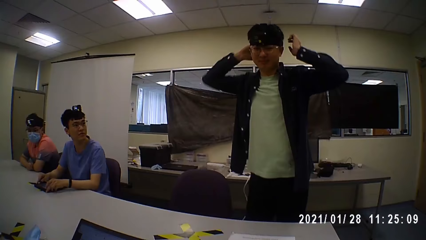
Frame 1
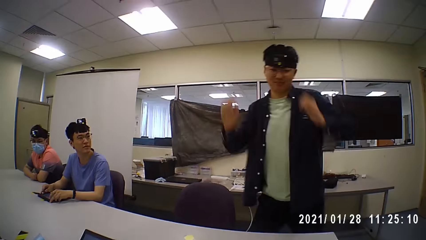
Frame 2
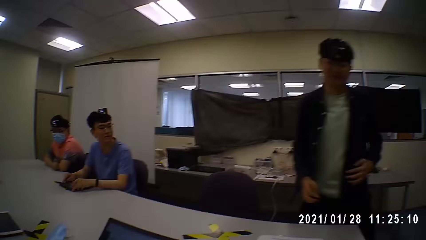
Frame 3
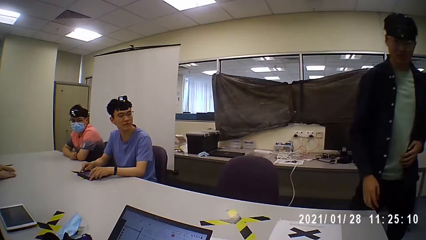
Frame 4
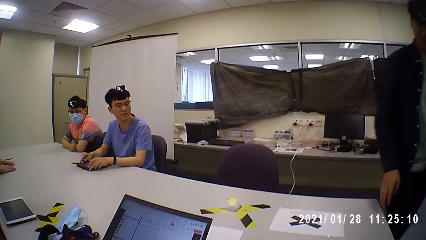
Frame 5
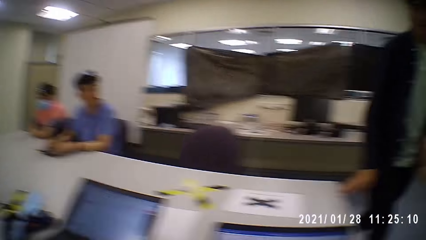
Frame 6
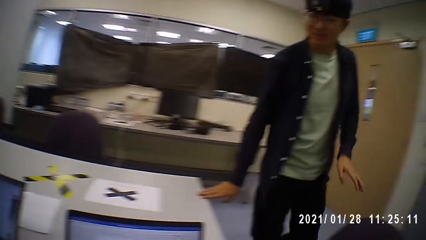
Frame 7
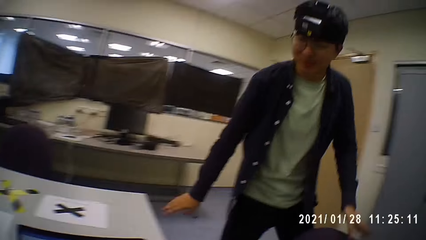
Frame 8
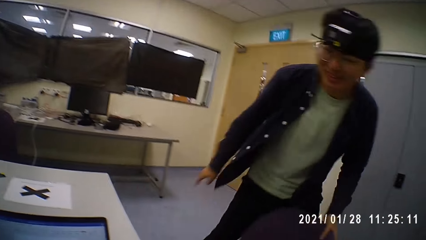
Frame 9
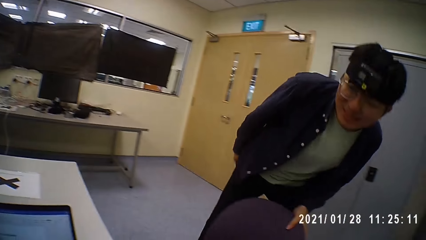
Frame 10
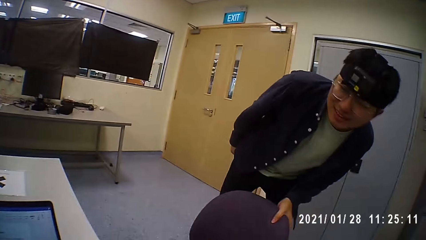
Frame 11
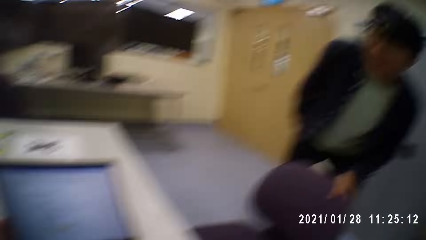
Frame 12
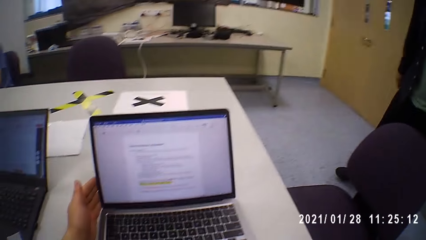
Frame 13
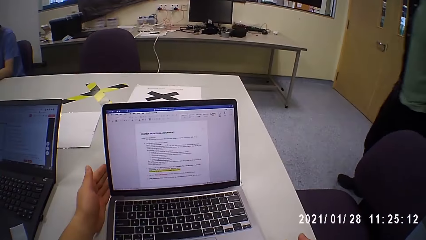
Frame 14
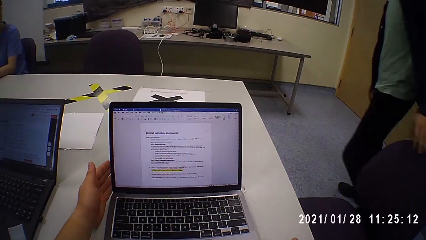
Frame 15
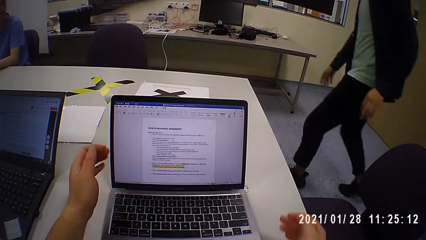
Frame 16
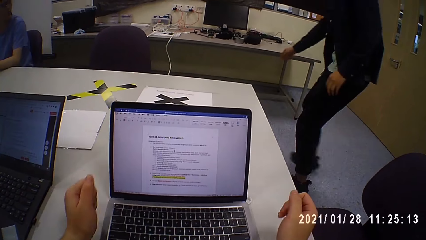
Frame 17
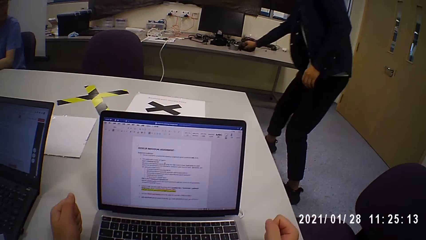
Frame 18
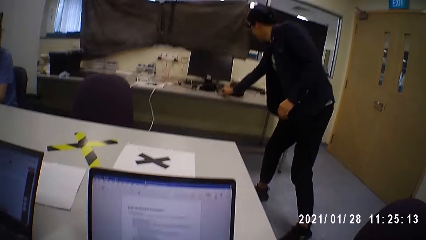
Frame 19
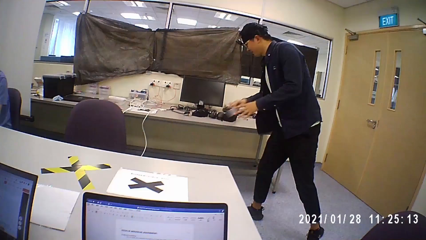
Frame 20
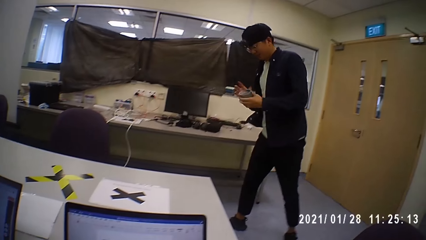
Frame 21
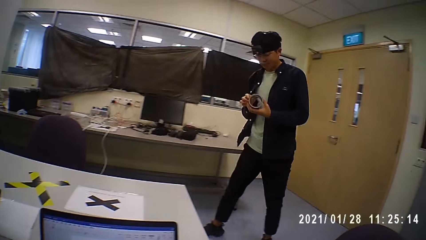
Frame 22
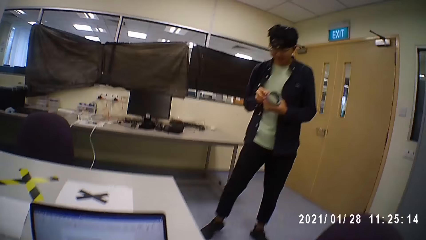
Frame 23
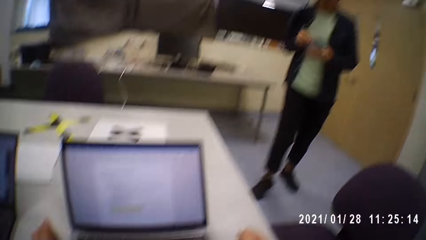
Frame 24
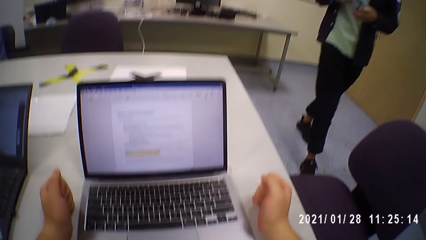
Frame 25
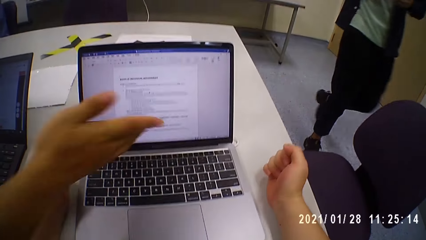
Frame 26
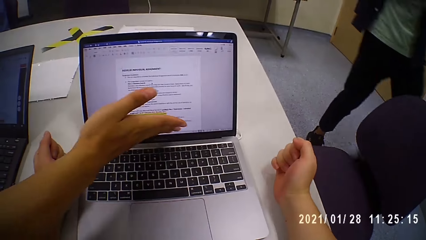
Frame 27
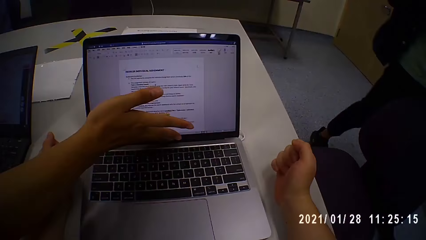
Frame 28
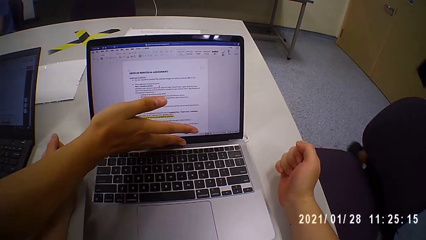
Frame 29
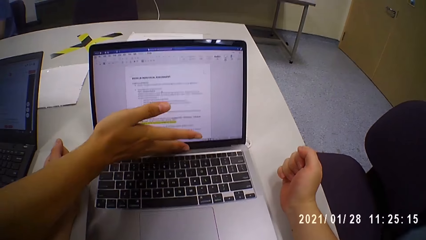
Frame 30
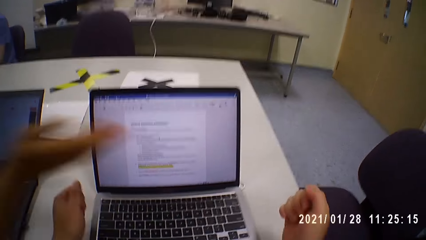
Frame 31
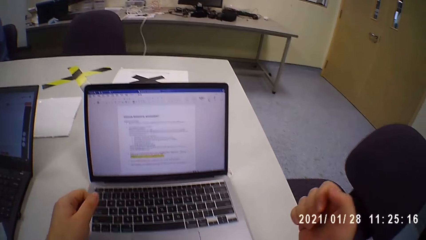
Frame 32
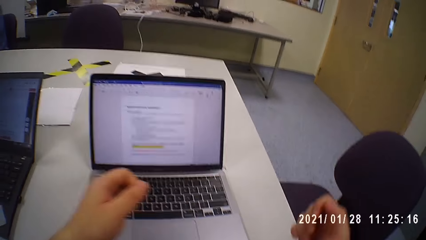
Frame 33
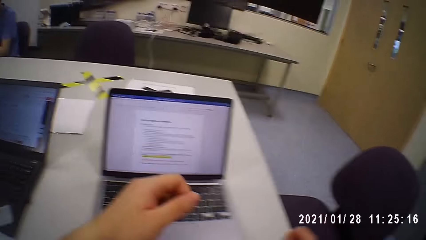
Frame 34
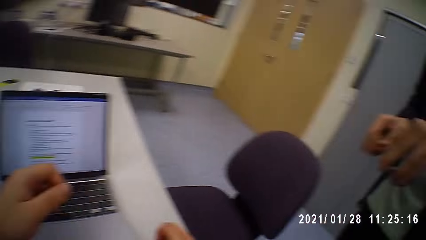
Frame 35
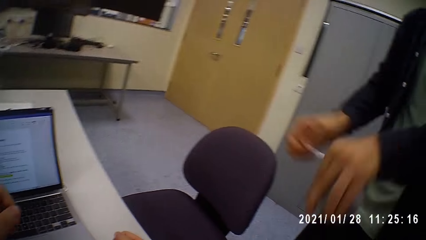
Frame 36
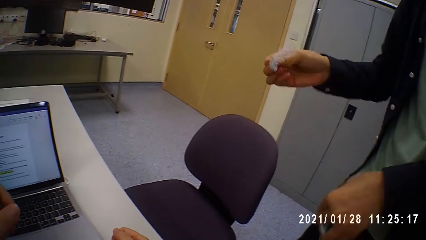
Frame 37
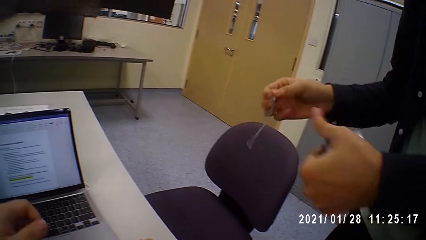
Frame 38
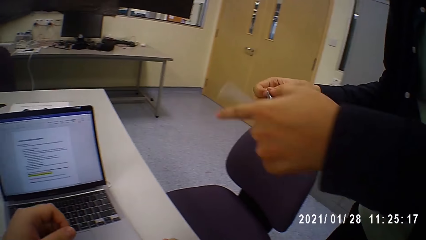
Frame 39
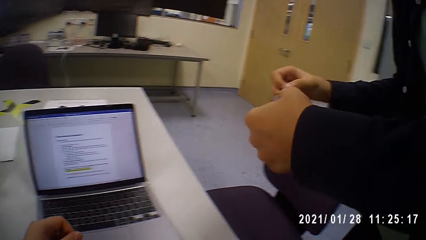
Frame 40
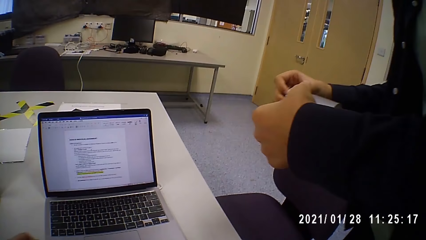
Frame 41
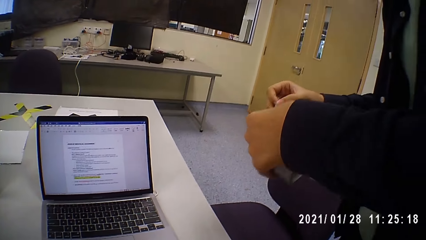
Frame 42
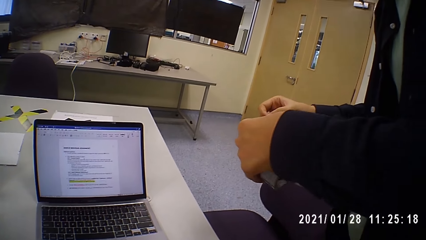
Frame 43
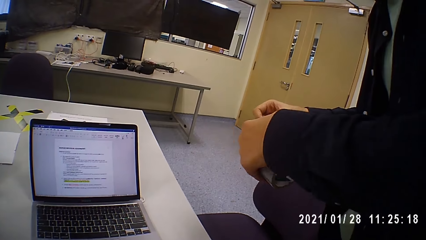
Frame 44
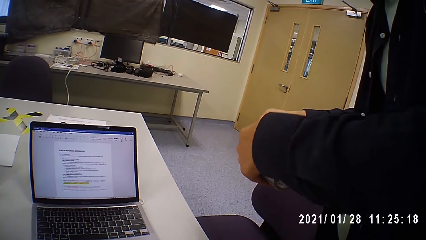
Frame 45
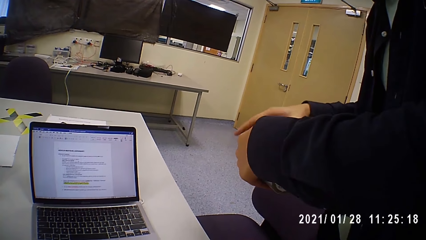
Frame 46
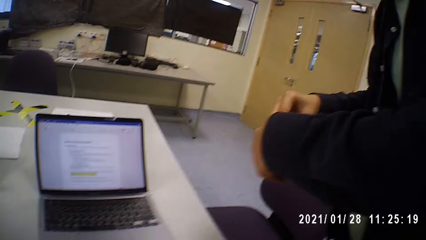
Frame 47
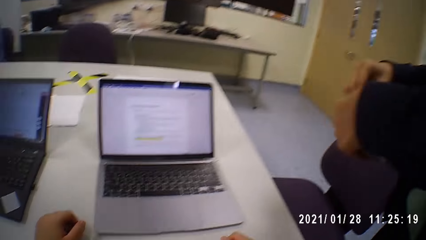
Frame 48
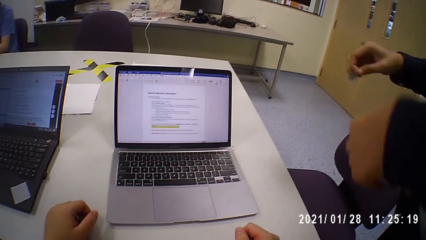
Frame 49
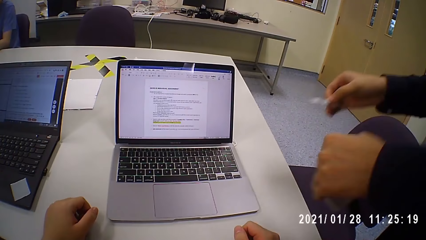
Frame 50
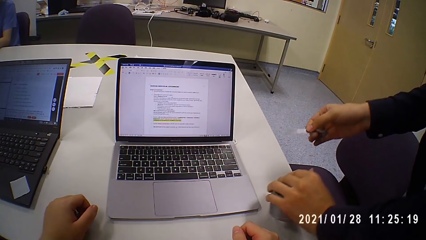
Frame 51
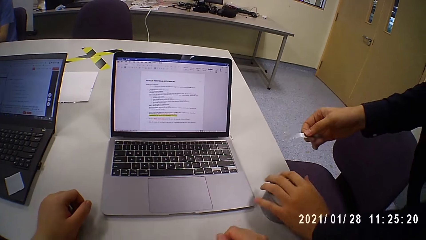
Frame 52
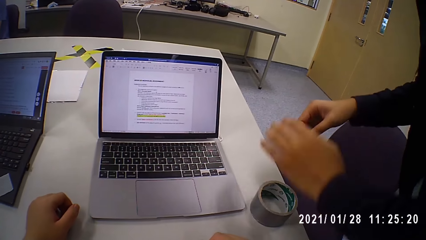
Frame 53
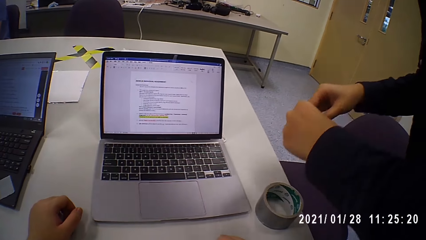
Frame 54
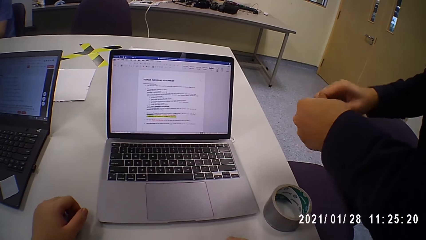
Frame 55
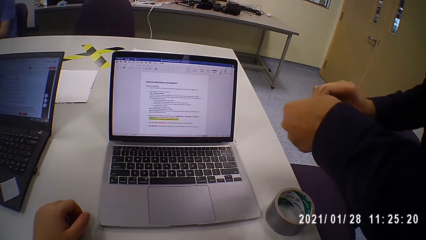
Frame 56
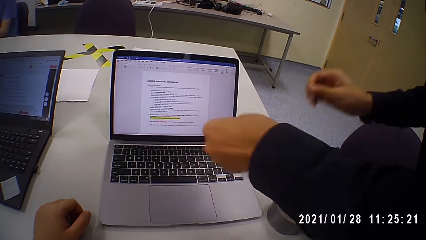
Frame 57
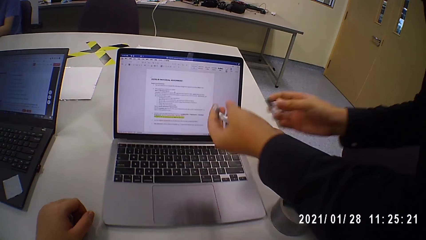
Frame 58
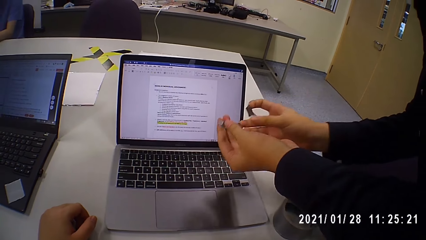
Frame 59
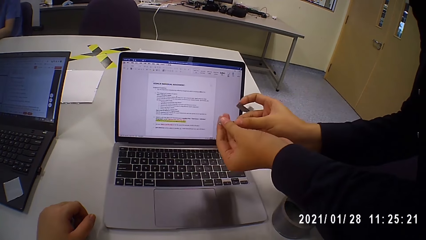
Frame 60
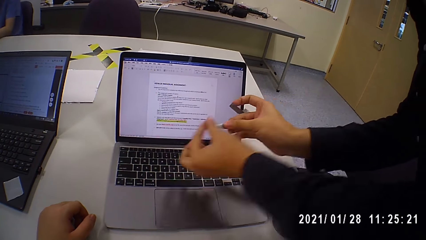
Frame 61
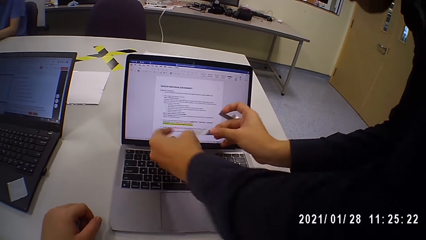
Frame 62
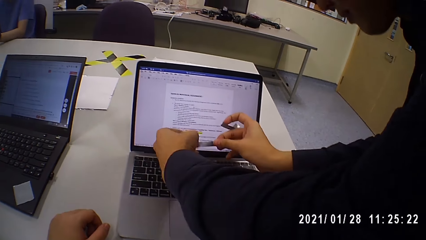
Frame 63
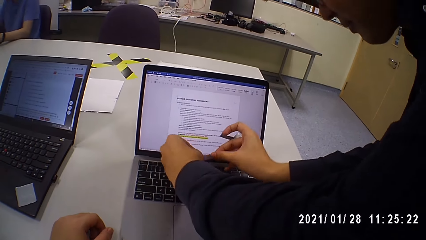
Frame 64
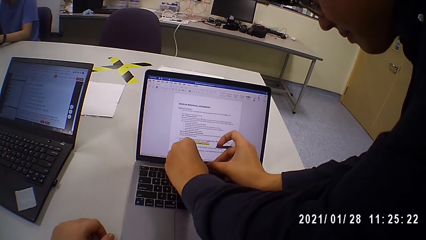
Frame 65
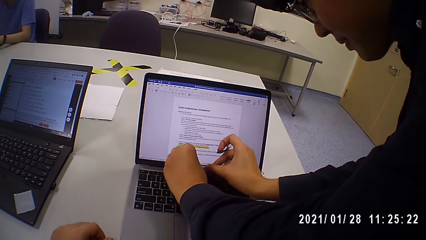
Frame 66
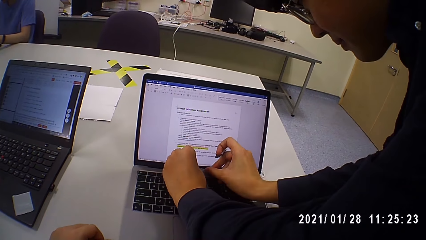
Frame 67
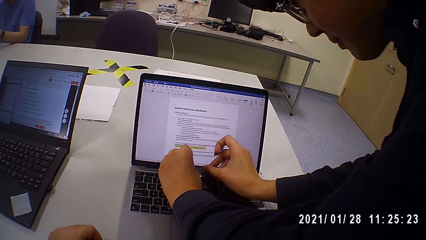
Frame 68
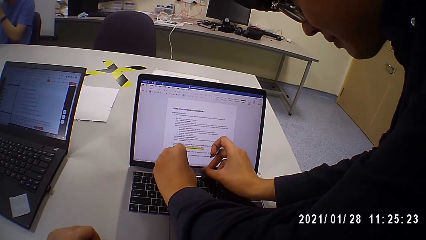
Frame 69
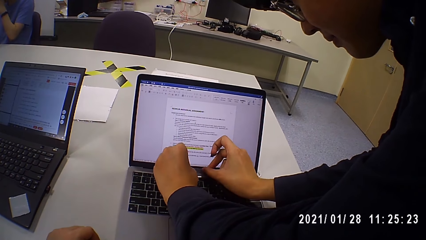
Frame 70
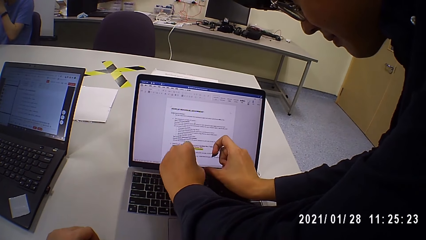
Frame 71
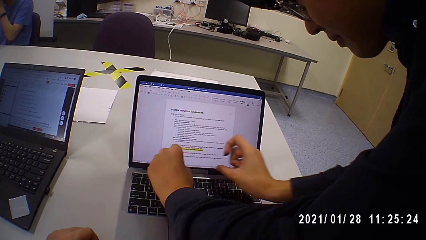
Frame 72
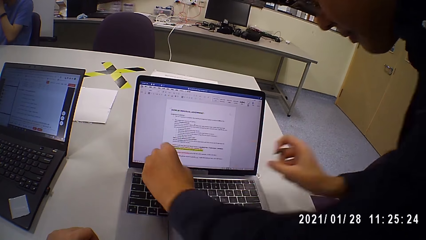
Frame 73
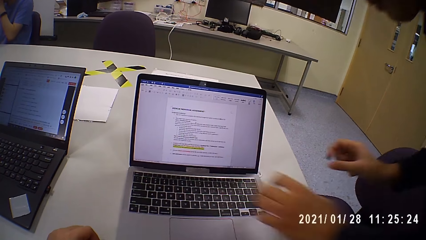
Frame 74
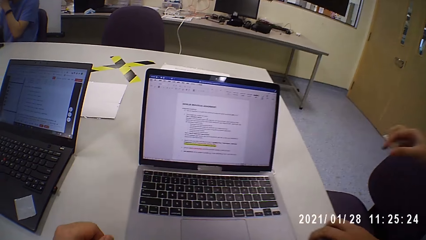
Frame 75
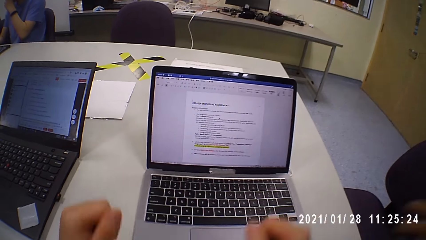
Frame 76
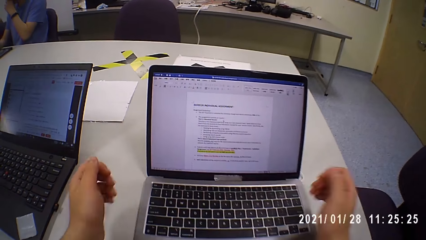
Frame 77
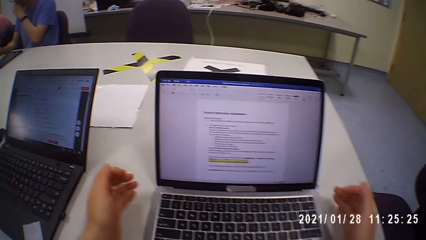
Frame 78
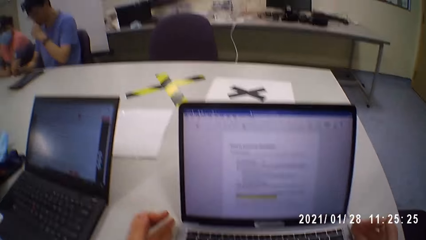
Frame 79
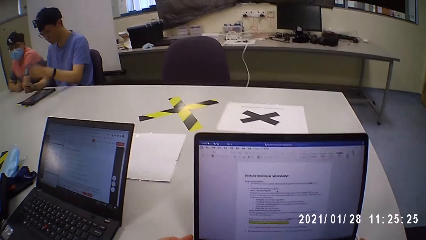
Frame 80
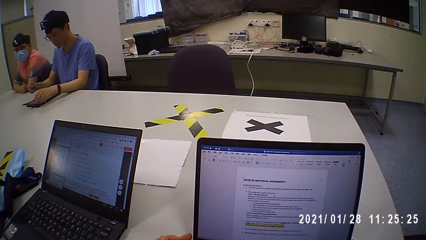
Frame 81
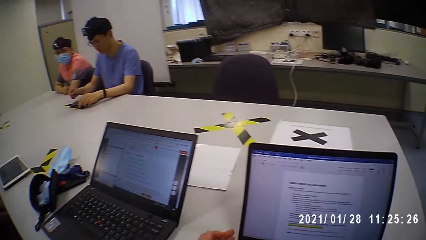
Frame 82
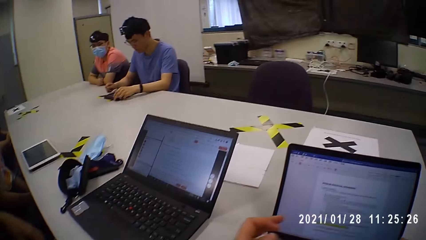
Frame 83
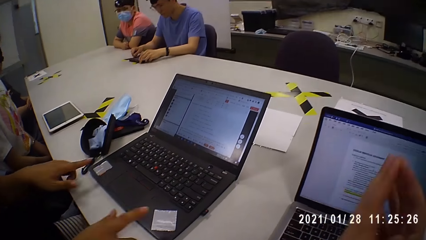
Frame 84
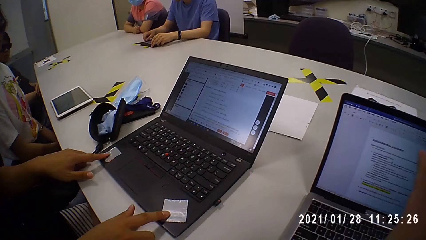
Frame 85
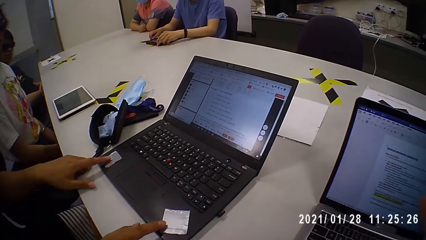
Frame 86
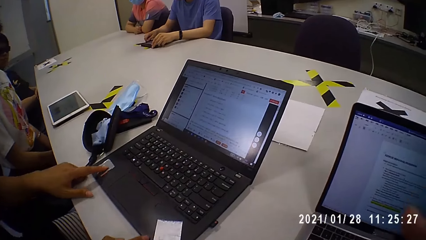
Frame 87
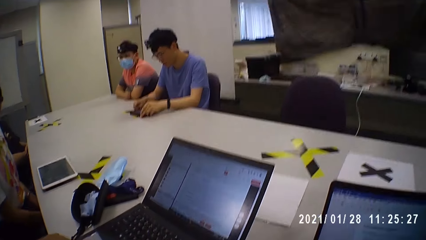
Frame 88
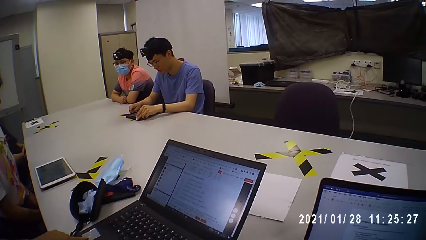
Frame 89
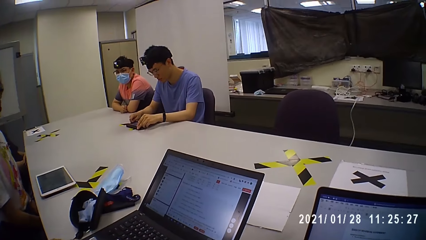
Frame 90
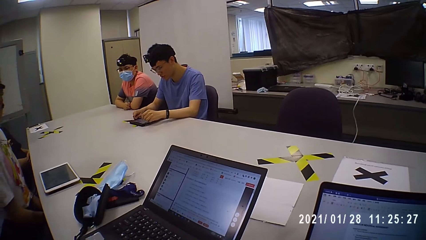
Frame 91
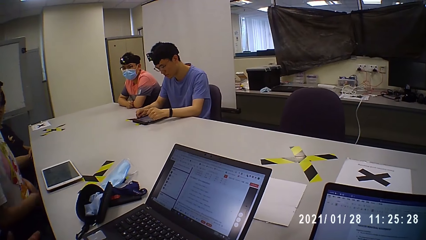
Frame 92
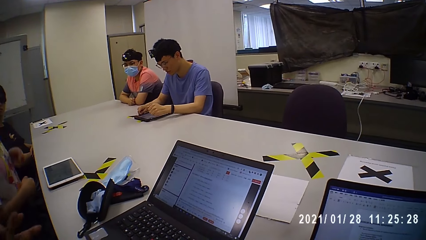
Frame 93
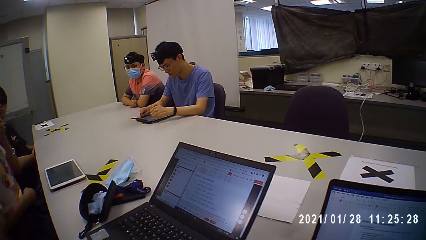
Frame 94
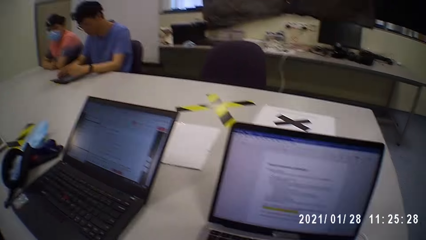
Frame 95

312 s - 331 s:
A man holds the head. The camera wearer walks and looks around. The man walks, talks to the camera wearer and looks at the laptop. The man bends down. The camera wearer looks at the laptop. The man walks and picks up the sail tape on the table. The man walks. Another man touches the laptop screen. The first man cuts the sail tape. The first man puts the sail tape on the laptop. The camera wearer looks around. The other man touches the laptop.
